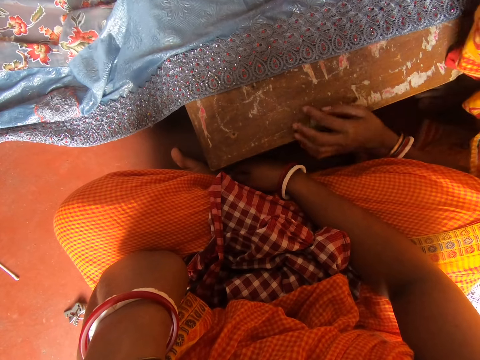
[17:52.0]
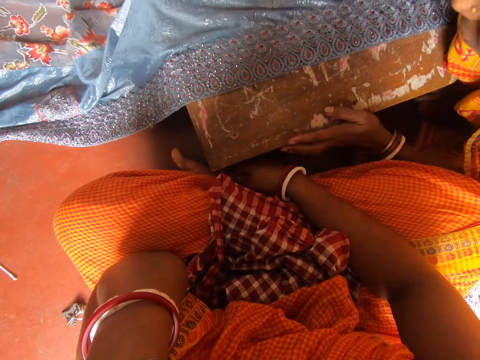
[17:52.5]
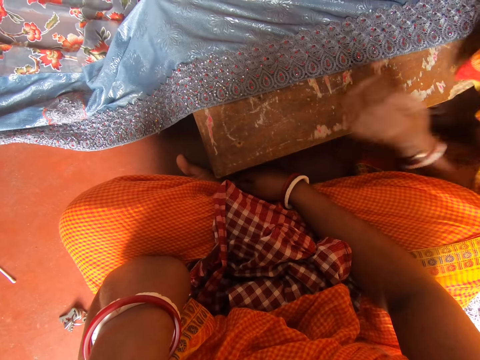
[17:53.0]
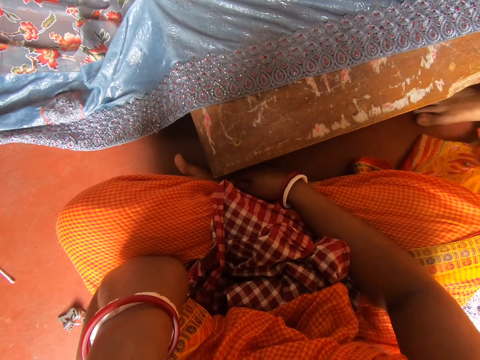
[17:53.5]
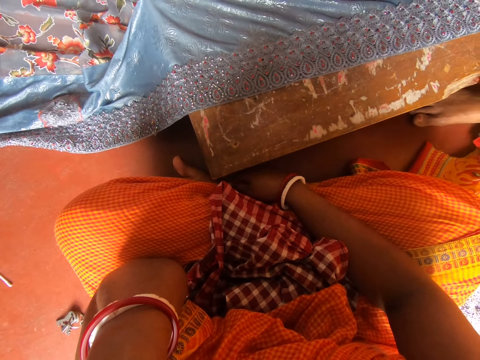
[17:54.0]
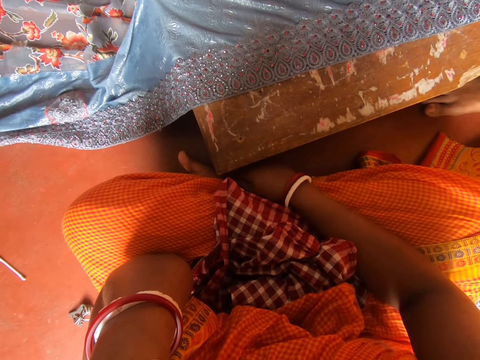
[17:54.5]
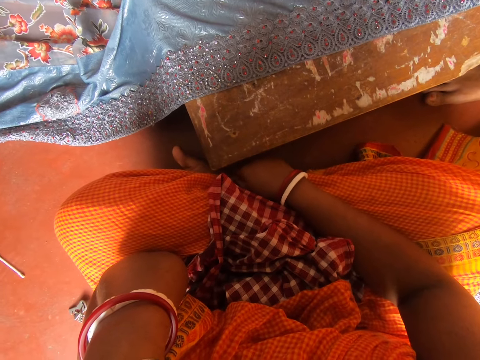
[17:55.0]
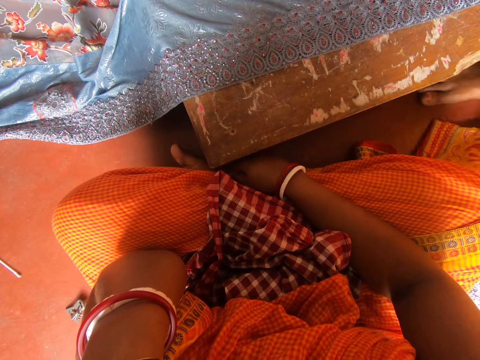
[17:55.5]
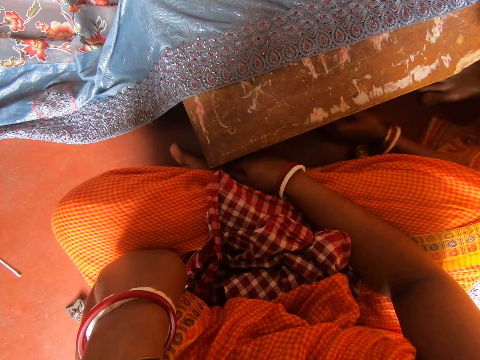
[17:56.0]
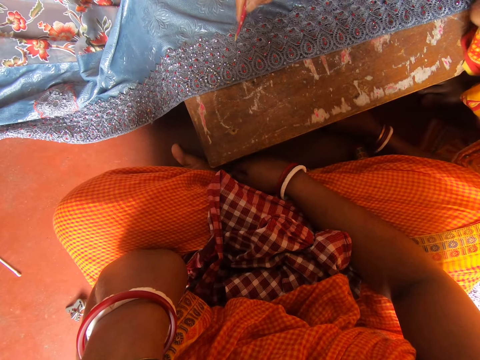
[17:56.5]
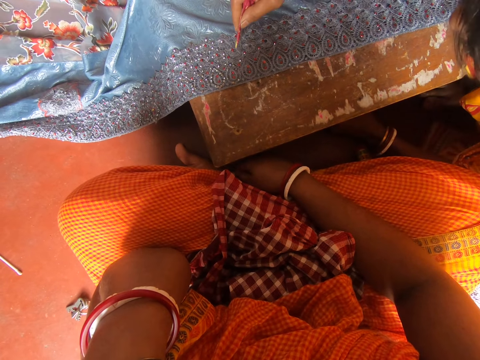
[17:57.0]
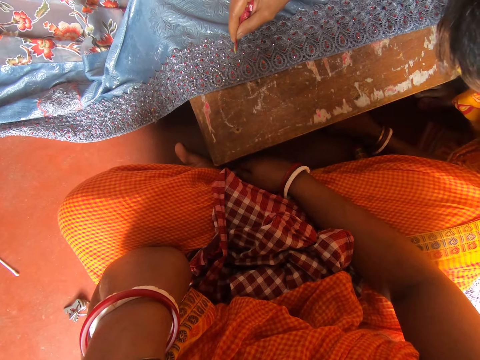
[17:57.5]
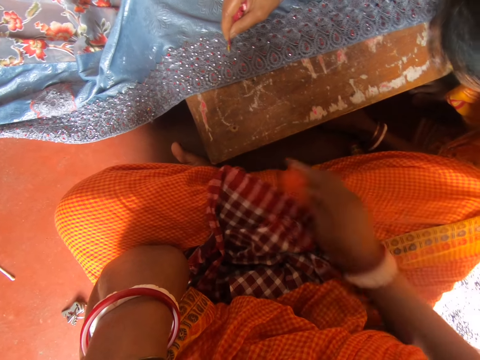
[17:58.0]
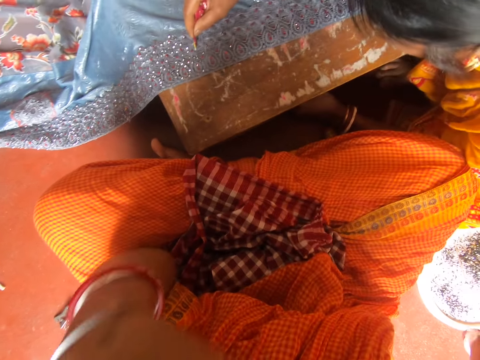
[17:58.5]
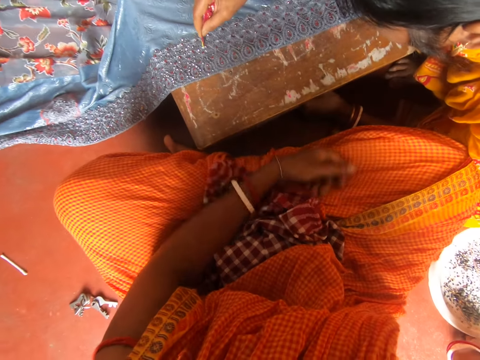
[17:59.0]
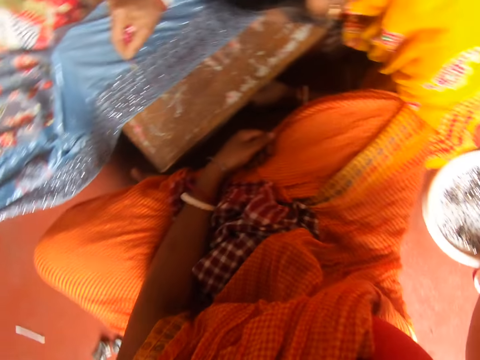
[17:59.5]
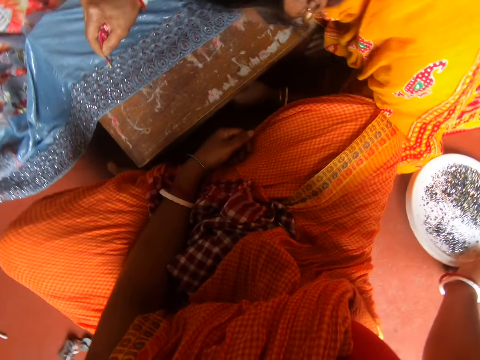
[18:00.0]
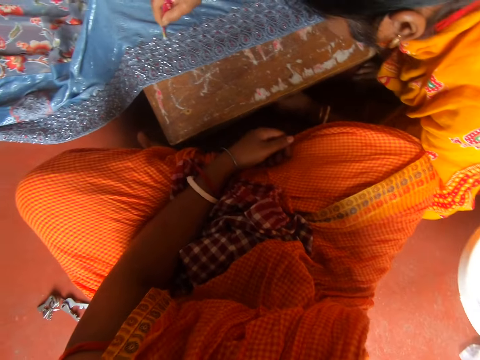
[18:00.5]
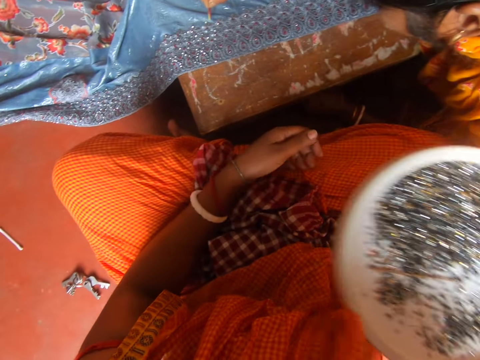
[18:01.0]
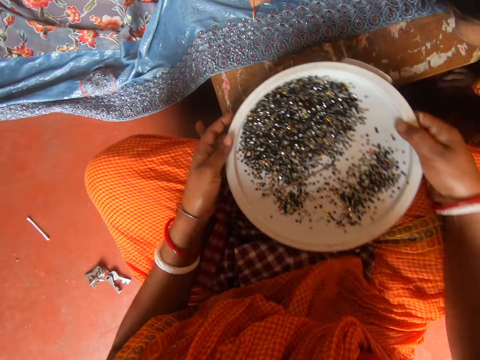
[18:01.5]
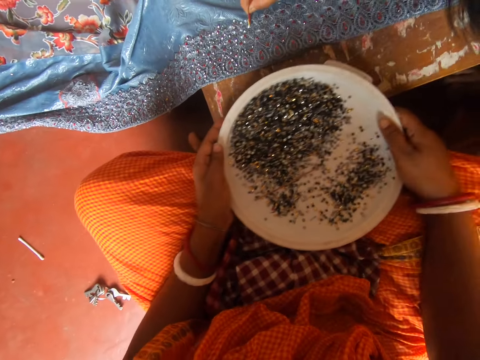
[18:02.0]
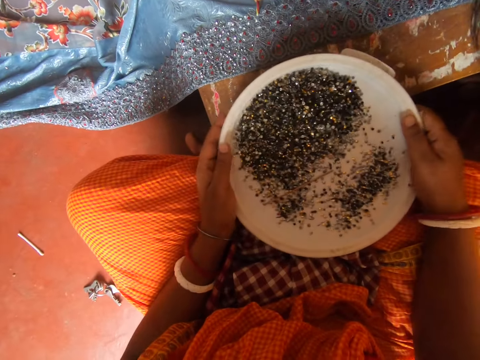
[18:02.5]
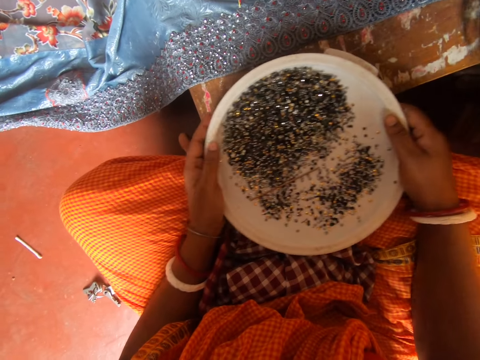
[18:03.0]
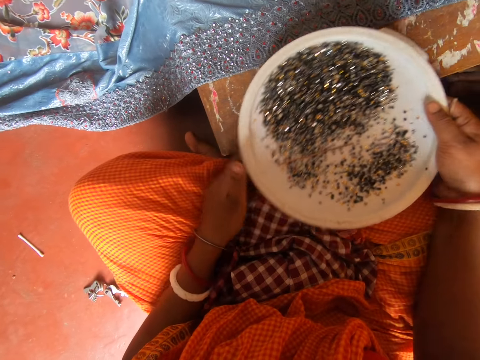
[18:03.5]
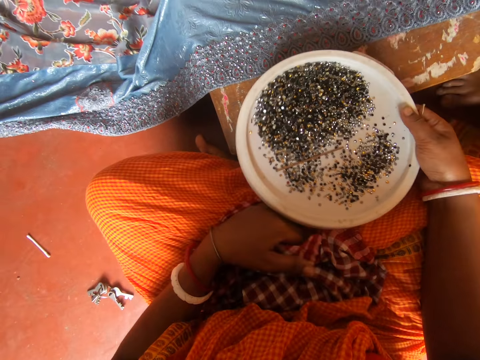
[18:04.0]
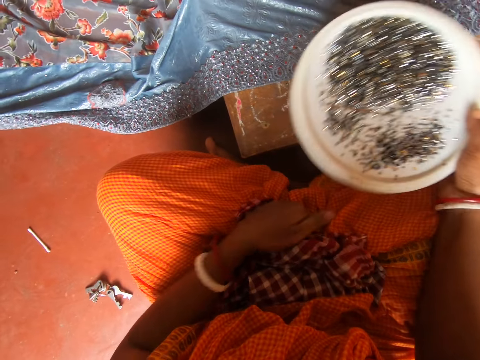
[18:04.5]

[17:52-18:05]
A woman applies glue on the beads. The woman pricks the bead on the cloth. The camera wearer raises the hand. She picks up the plate or lid with beads. She holds the lid with both her hands and places the plate on the table. The woman applies glue on the beads. The camera wearer swings the plate with beads. She fixes her saree.

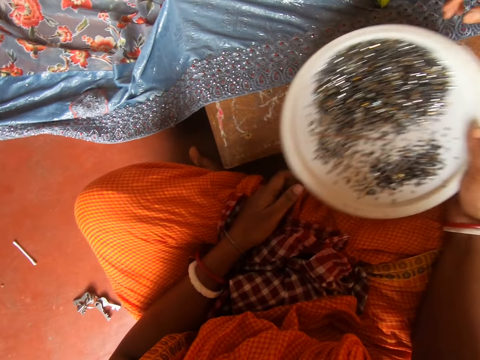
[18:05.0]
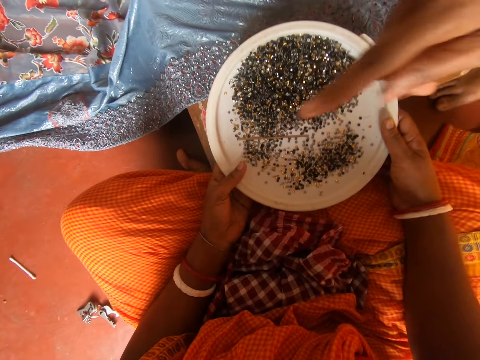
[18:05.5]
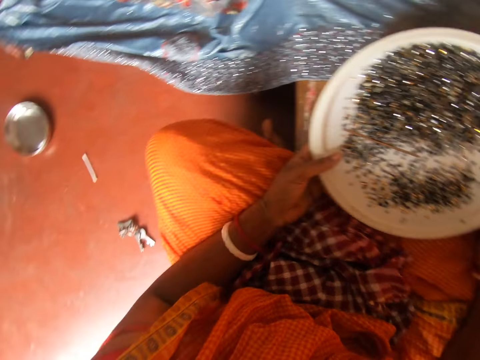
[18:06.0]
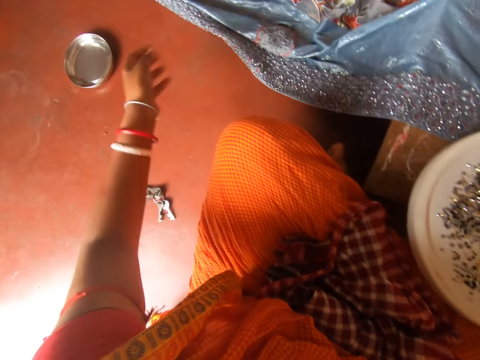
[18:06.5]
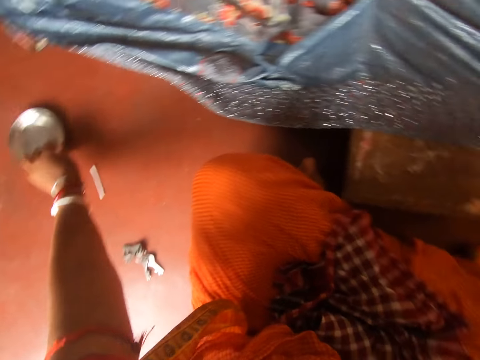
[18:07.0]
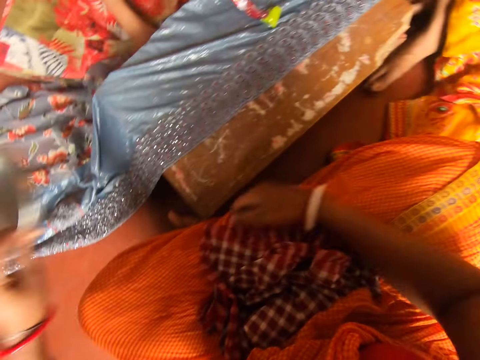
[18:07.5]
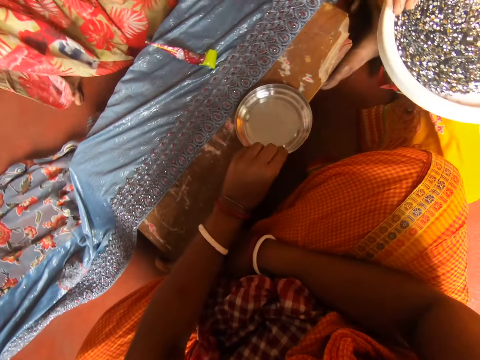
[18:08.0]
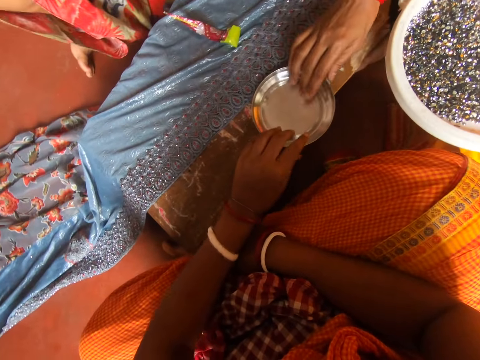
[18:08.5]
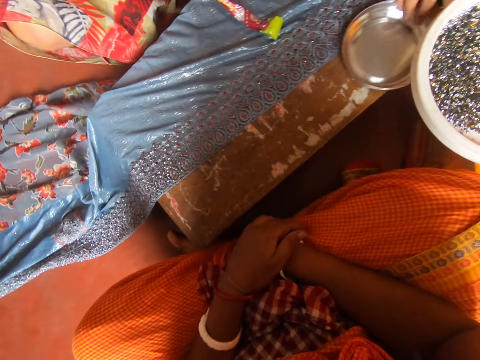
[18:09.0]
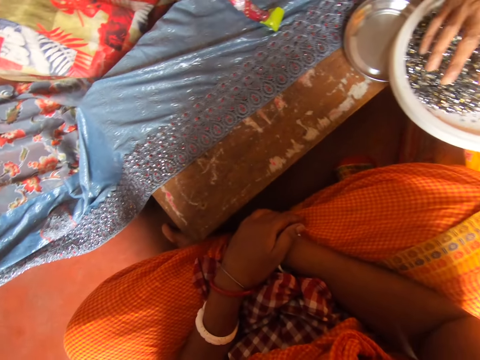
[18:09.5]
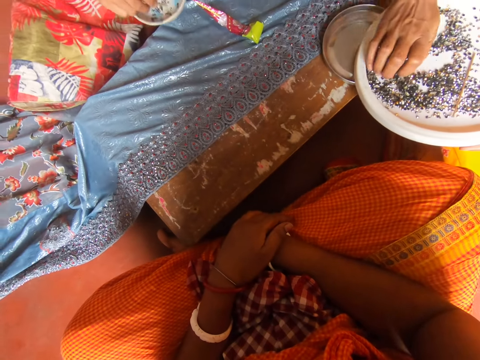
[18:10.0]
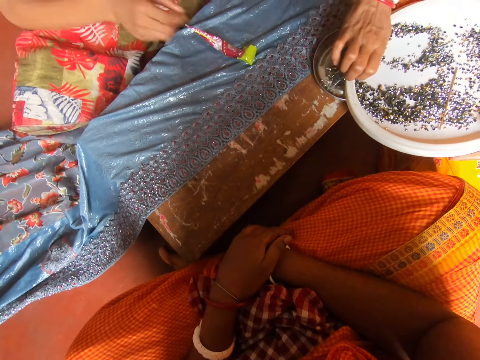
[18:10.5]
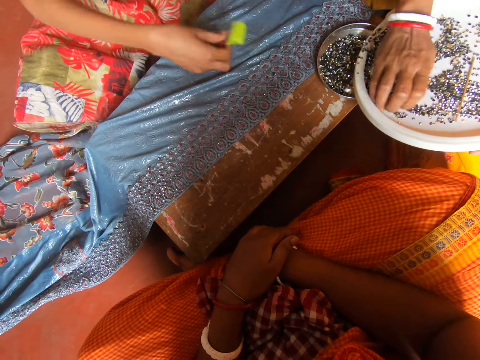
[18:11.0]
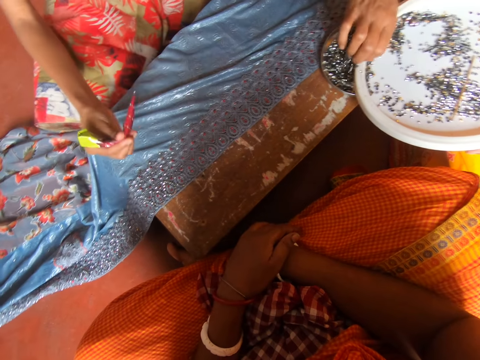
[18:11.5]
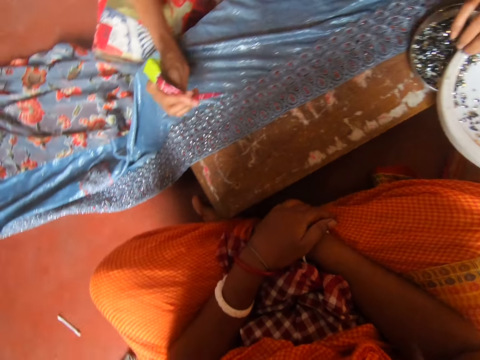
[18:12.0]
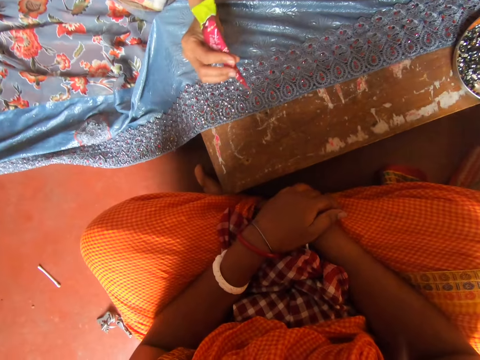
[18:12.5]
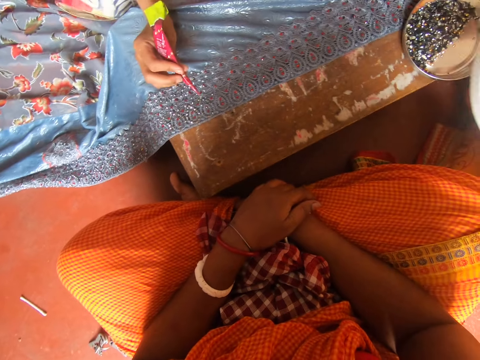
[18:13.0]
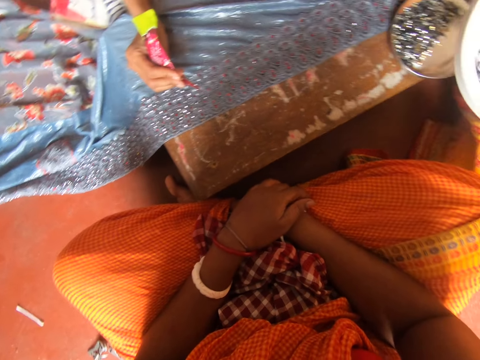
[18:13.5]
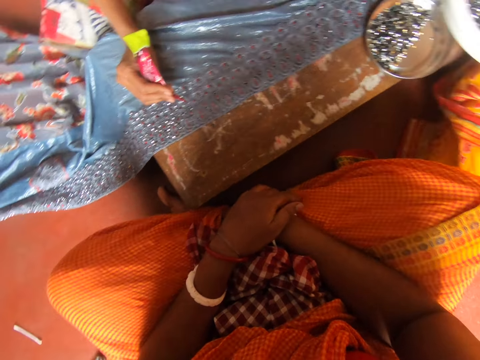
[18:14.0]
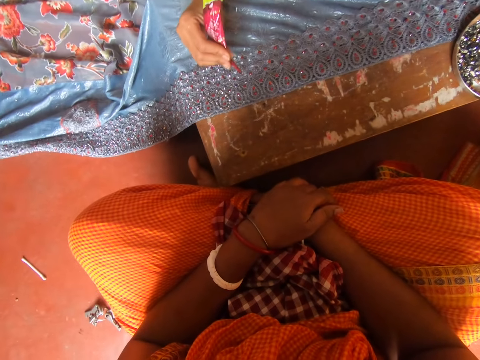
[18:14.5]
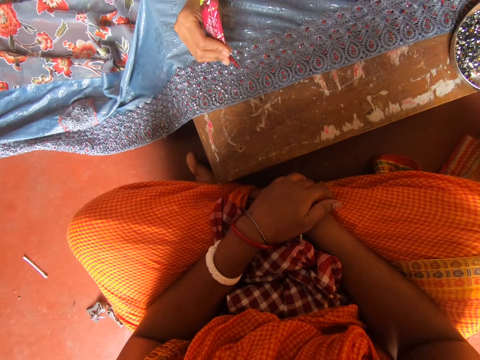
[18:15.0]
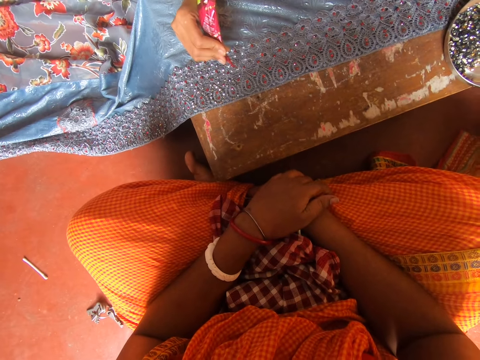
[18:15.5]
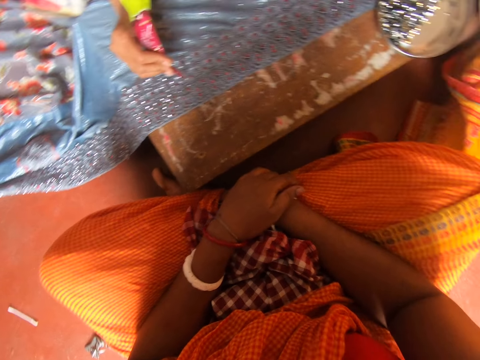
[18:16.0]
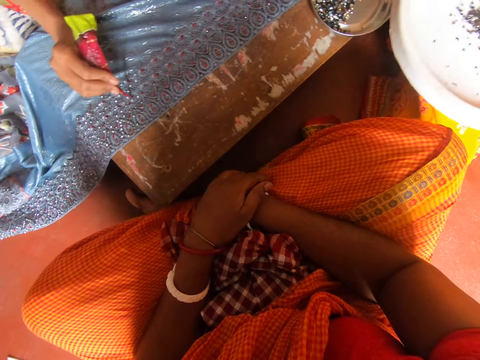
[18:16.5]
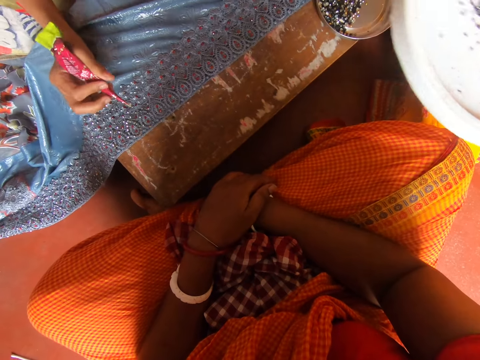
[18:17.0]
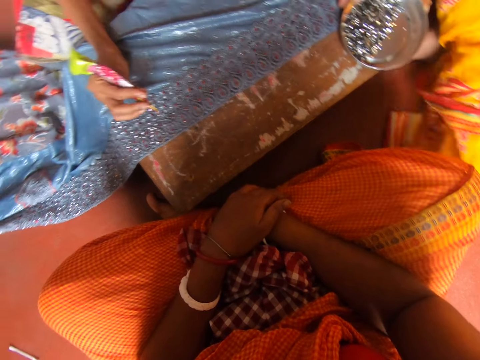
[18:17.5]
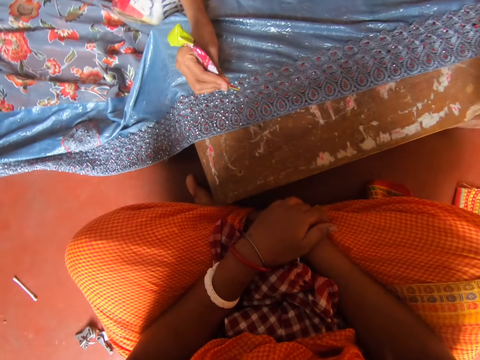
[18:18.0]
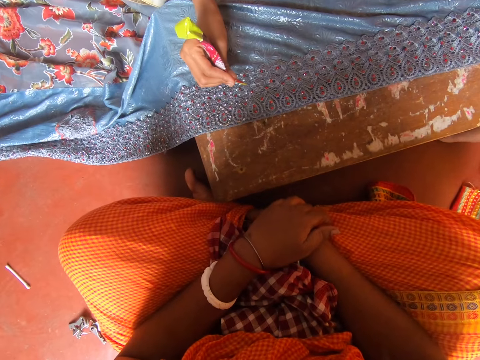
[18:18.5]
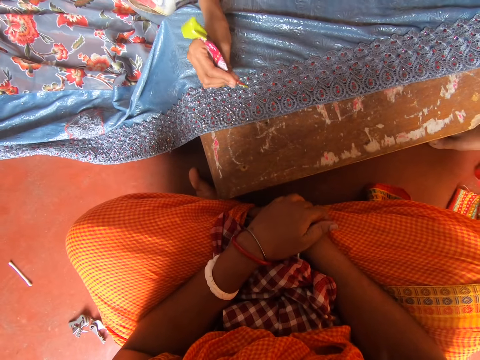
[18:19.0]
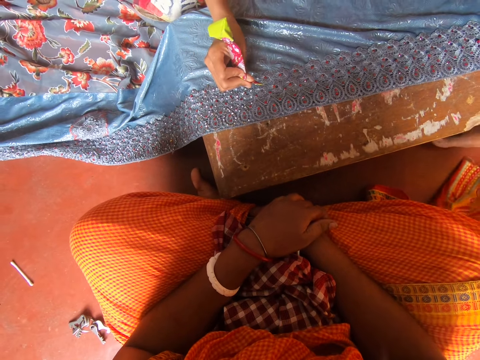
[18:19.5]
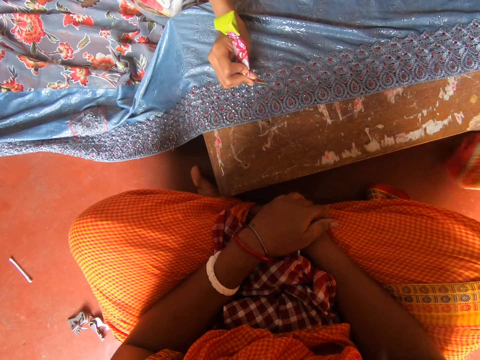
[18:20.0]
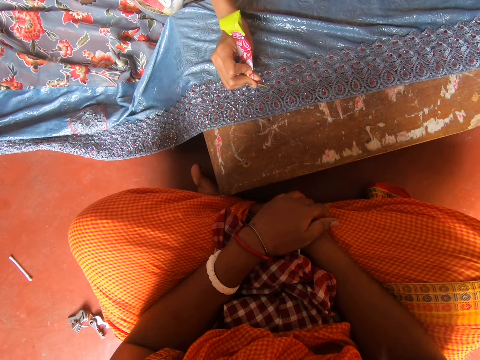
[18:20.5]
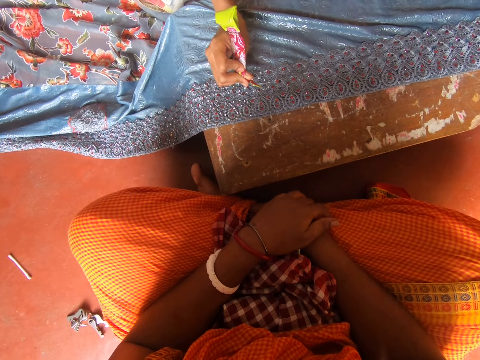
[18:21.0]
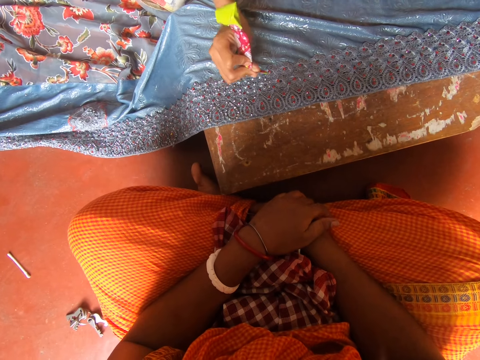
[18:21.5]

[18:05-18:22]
A woman talks to the camera wearer. The camera wearer holds the lid with both her hands. The woman points at the bowl and talks to the camera wearer. The camera wearer picks up the bowl. Another woman adjusts her position. The camera wearer places the bowl on the stool. The first woman pulls the bowl towards herself and transfers the beads to the bowl. The other woman picks up the needle and talks to the first woman. The first woman shakes the lid. The other woman pricks the bead on the cloth. The first woman talks to the other woman. A third woman turns a paper. A fourth woman picks up a bowl. The third woman applies something on a cloth. The fourth woman moves around.
